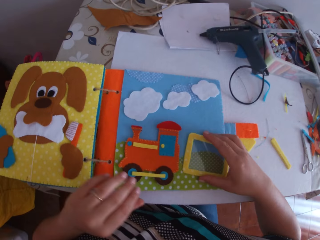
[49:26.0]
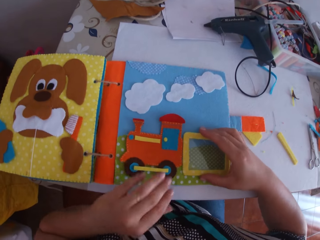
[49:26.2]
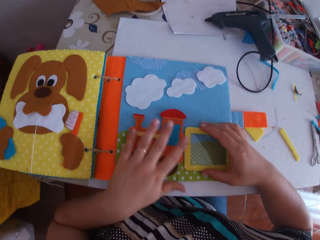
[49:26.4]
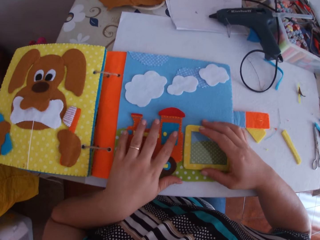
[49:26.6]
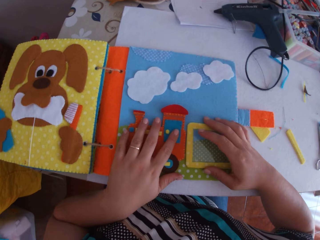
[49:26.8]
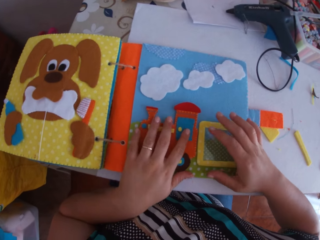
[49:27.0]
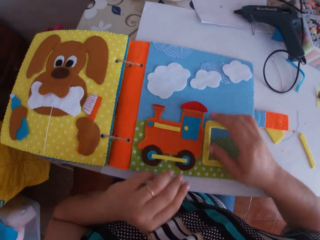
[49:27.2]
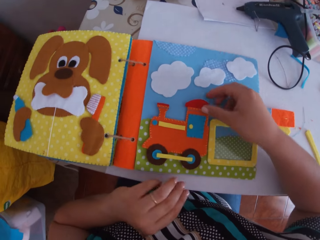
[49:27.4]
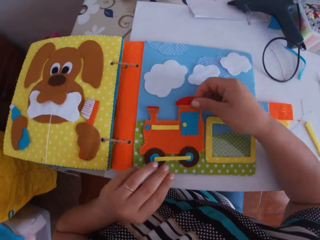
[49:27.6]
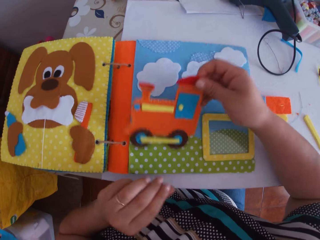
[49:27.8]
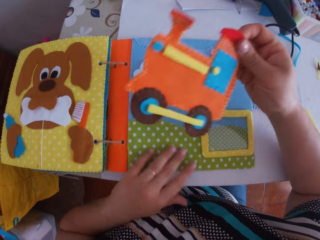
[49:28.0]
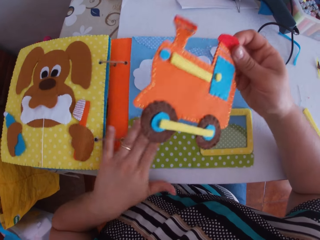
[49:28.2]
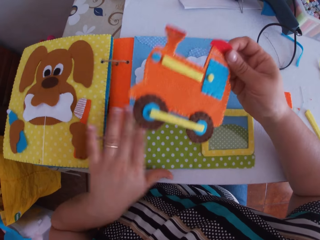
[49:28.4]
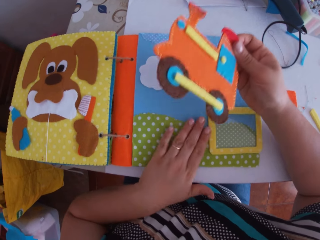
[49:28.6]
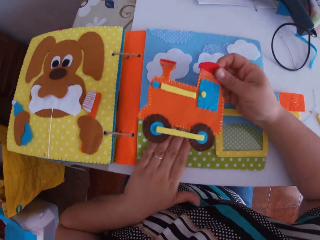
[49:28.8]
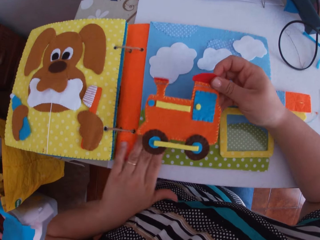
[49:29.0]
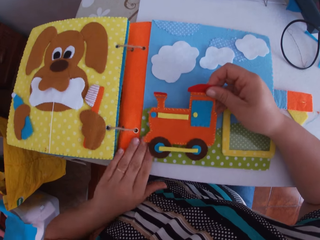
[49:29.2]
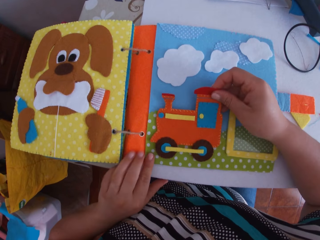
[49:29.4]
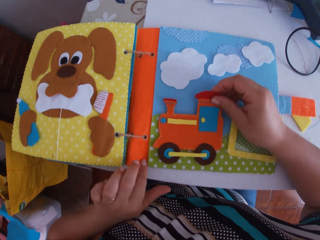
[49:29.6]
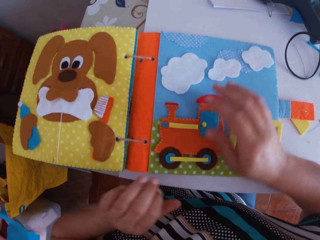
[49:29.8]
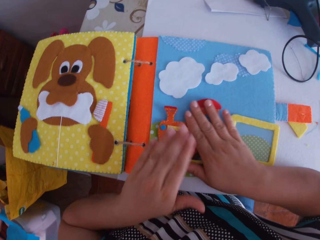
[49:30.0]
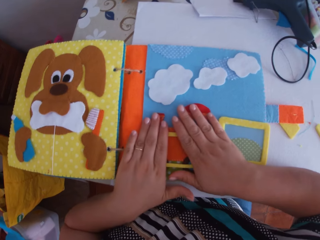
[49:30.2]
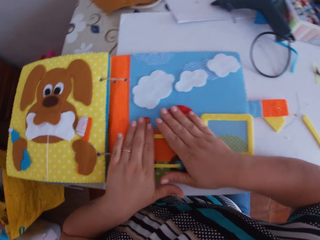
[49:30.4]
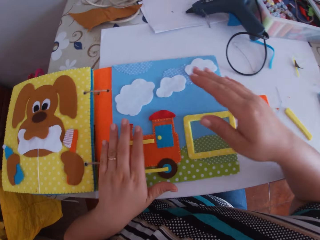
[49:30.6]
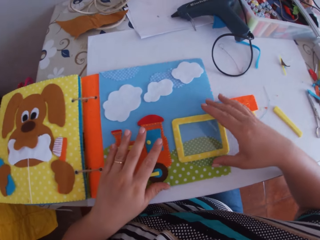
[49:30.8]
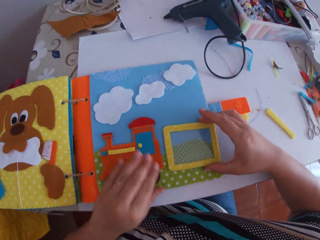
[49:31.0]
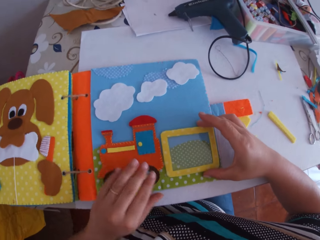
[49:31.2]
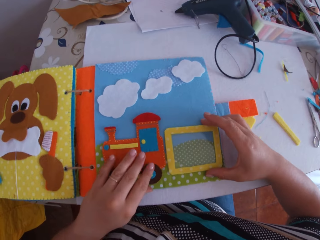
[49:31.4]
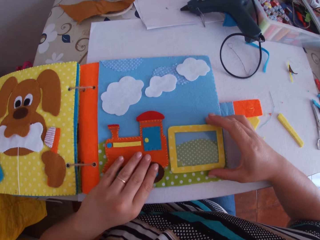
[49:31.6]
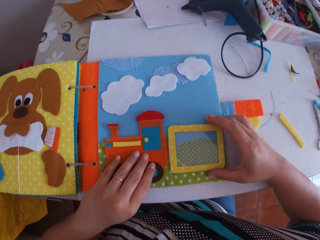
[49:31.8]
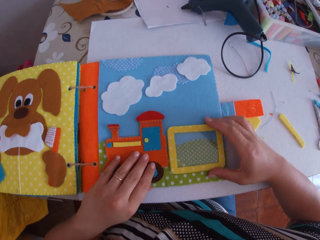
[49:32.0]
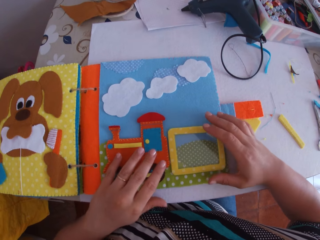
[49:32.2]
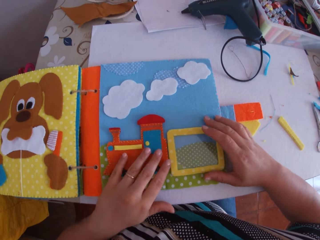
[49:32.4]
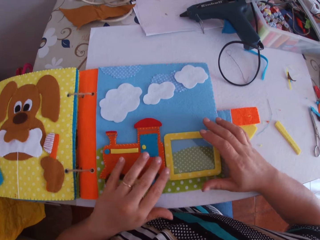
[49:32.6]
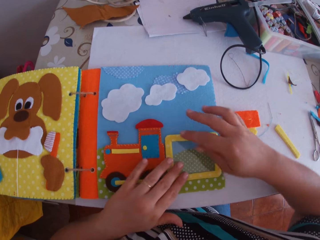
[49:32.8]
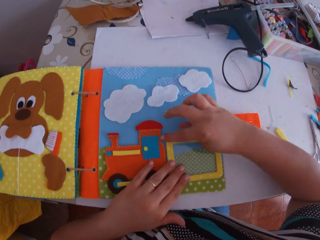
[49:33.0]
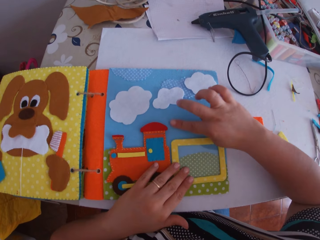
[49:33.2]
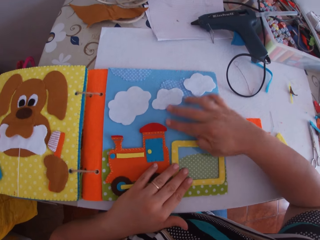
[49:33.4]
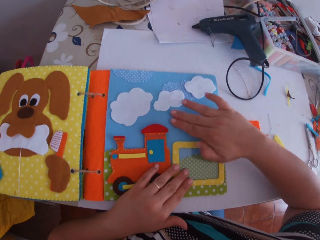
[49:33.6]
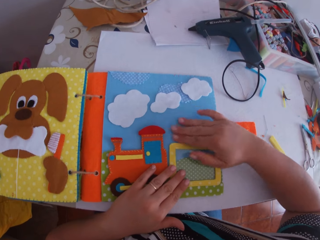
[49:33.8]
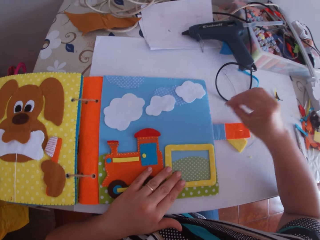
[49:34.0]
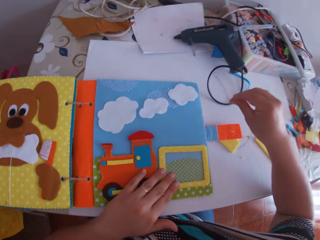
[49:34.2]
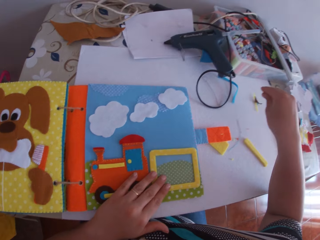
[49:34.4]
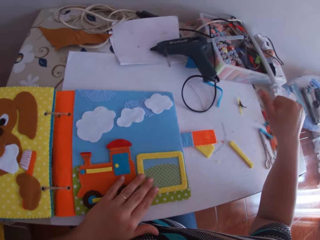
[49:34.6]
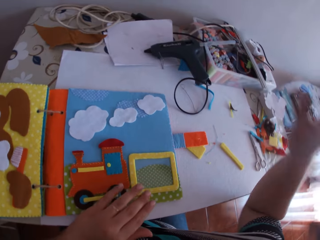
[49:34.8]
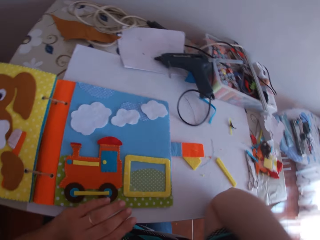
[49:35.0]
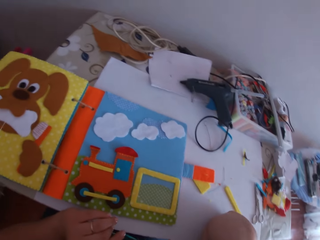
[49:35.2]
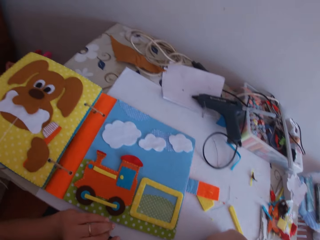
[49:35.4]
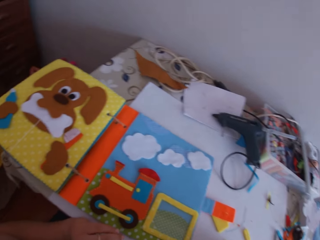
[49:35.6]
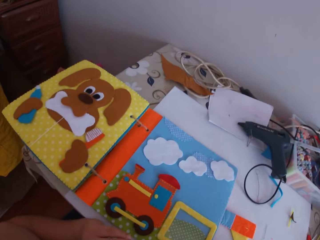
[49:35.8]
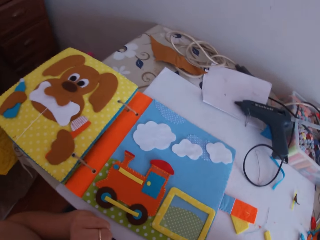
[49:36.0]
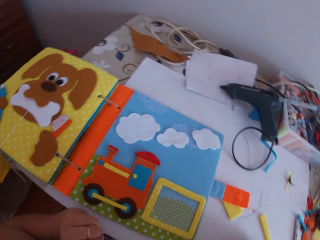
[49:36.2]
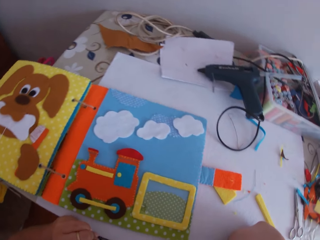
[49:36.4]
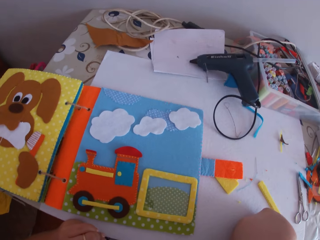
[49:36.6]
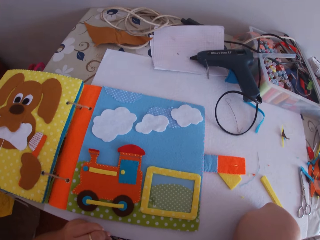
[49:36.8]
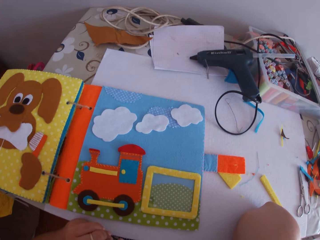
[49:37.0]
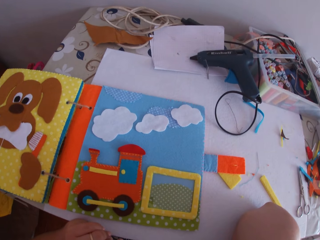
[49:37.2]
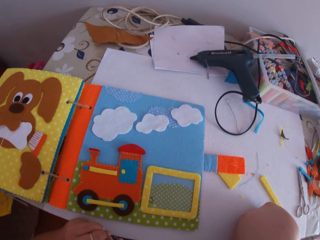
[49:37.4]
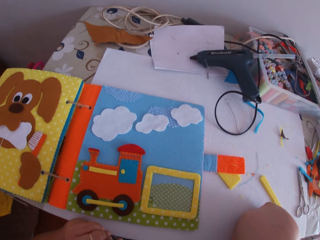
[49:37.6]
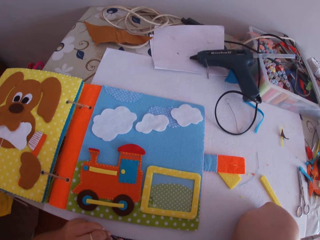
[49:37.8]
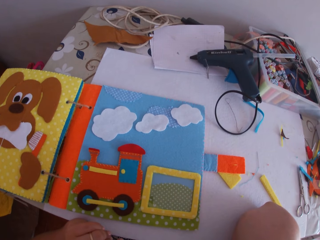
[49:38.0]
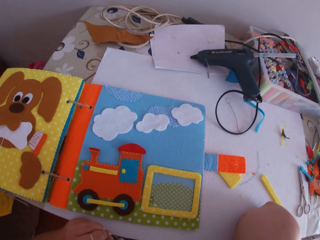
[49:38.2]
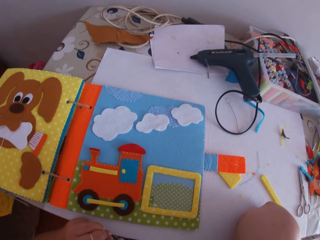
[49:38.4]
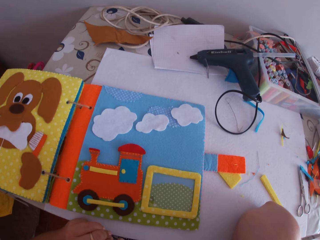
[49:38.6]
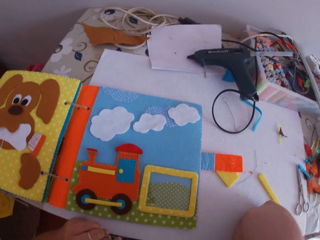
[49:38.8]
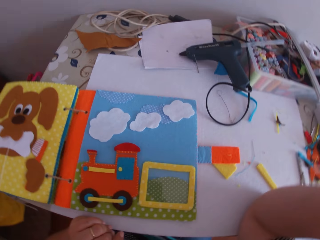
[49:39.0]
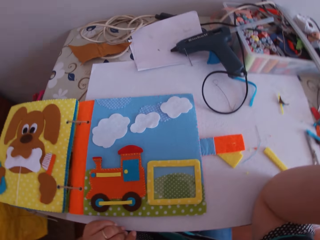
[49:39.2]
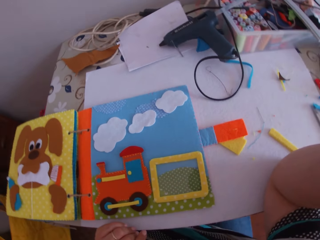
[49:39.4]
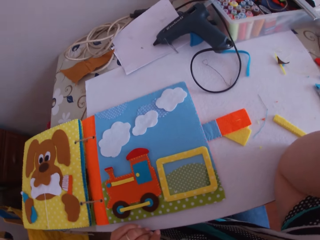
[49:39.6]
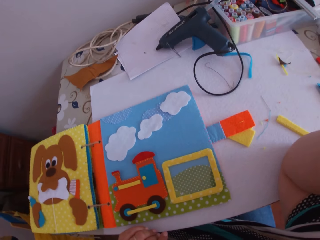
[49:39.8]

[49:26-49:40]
The camera wearer adjusts the yellow fabric or craft toys on the crafts book with his right hand. He picks up the crafted fabric from the crafts book with his right hand. He dusts the crafts book with his left hand. He places the crafted fabric on the crafts book with his right hand. He presses the craft toys on the crafts book. He adjusts the yellow fabric on the crafts book with his right hand. He moves something on the crafts book with a finger. He rubs the crafts book with his right hand. He twists his fingers and moves his hand backwards. He places his right elbow on the table. He looks around. He moves his hand forward.
